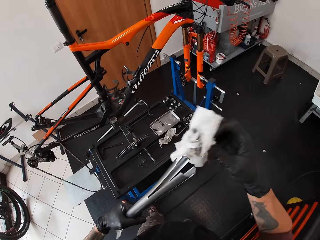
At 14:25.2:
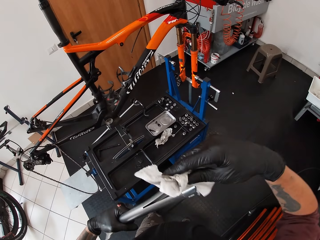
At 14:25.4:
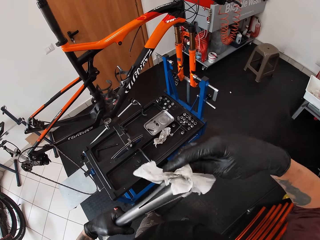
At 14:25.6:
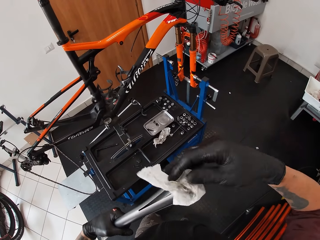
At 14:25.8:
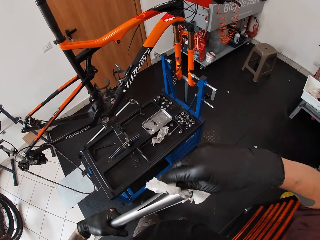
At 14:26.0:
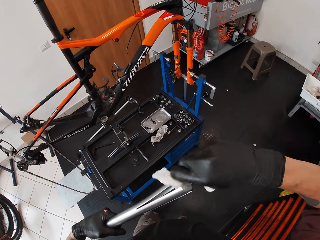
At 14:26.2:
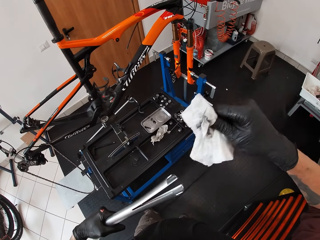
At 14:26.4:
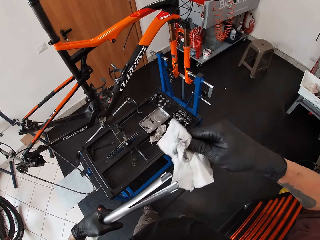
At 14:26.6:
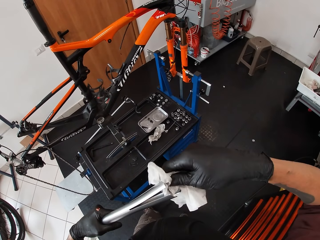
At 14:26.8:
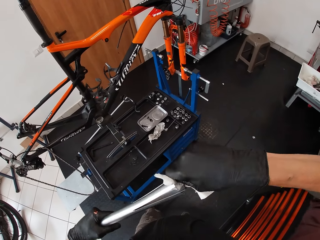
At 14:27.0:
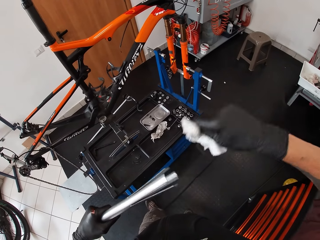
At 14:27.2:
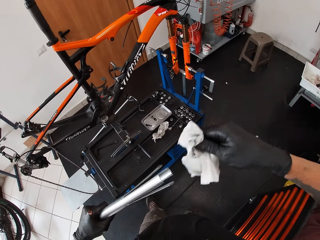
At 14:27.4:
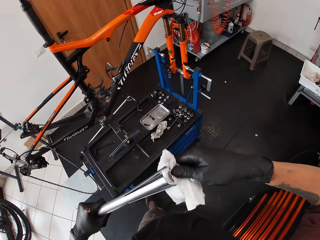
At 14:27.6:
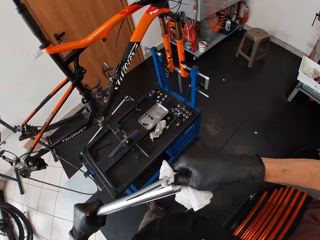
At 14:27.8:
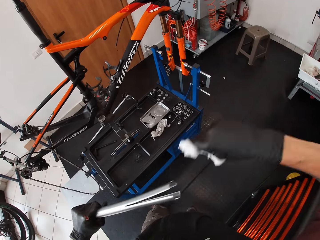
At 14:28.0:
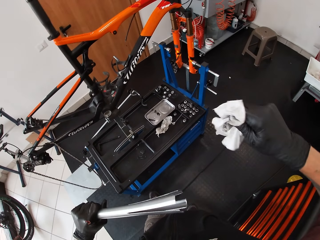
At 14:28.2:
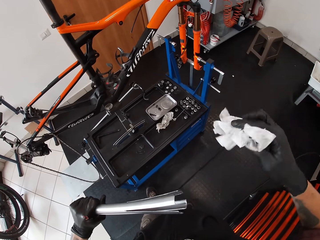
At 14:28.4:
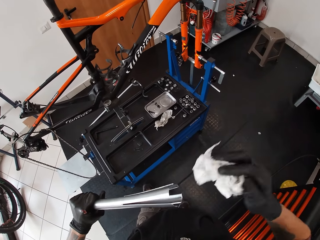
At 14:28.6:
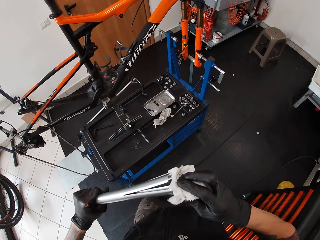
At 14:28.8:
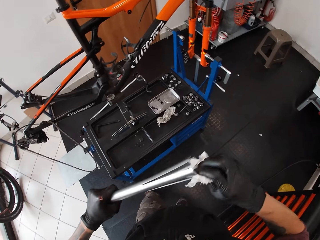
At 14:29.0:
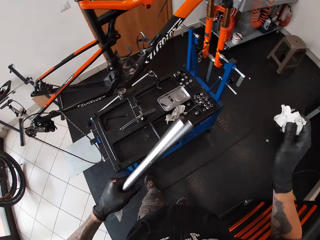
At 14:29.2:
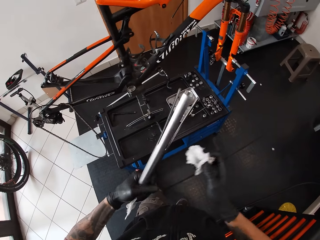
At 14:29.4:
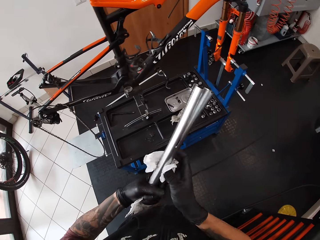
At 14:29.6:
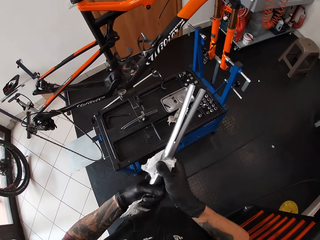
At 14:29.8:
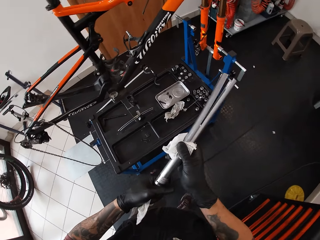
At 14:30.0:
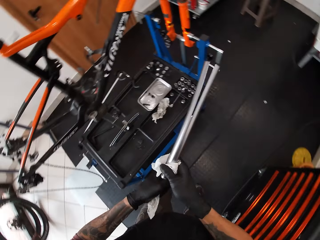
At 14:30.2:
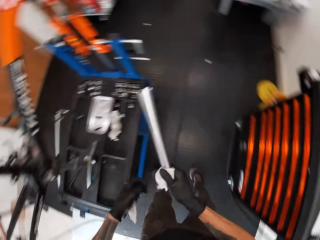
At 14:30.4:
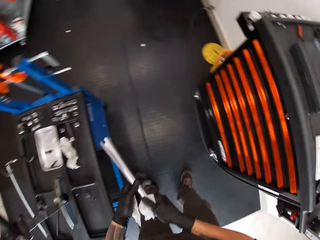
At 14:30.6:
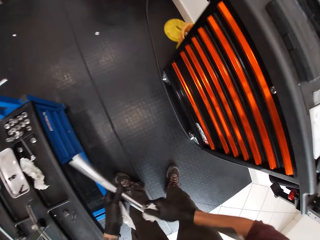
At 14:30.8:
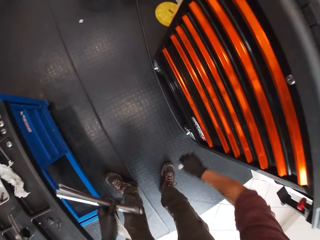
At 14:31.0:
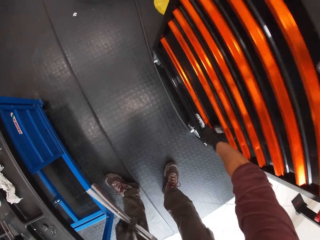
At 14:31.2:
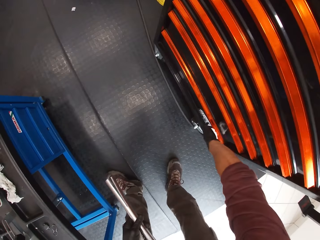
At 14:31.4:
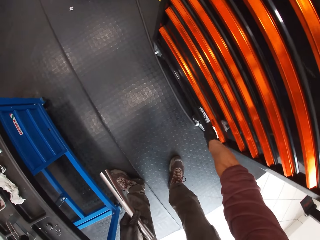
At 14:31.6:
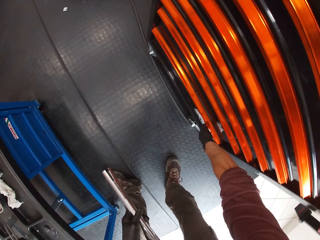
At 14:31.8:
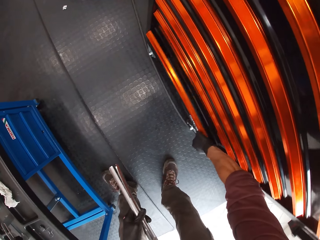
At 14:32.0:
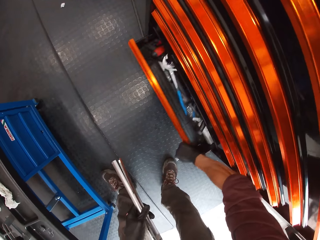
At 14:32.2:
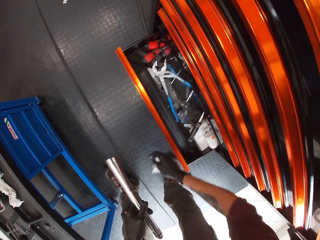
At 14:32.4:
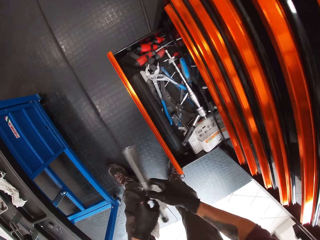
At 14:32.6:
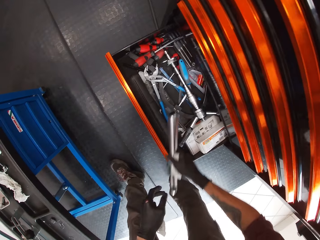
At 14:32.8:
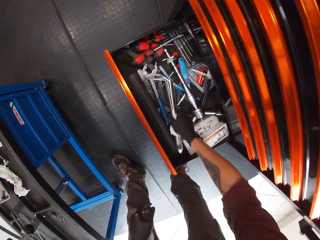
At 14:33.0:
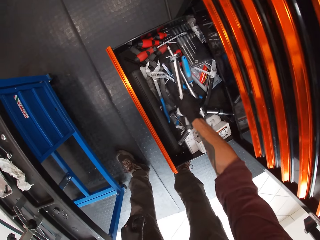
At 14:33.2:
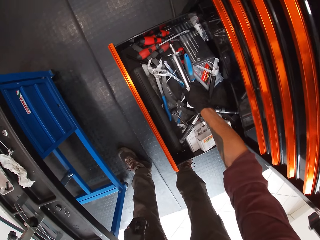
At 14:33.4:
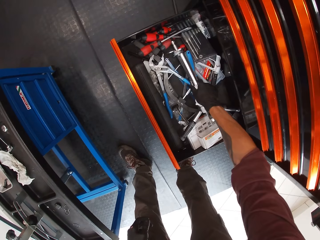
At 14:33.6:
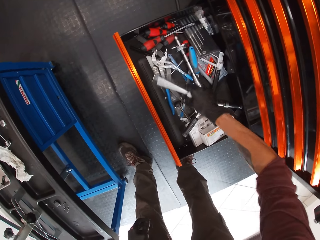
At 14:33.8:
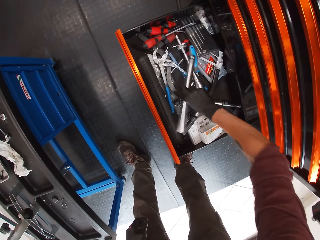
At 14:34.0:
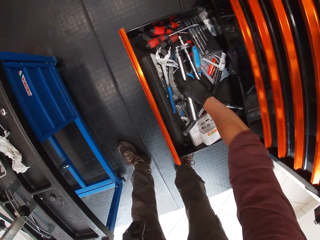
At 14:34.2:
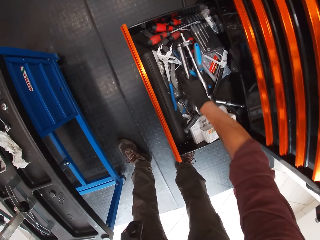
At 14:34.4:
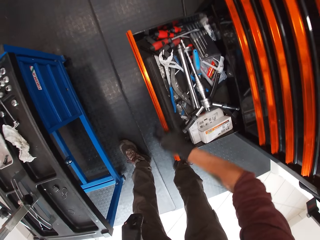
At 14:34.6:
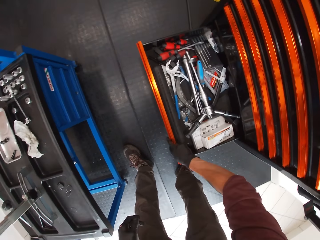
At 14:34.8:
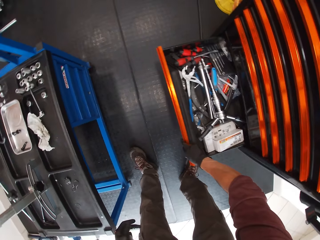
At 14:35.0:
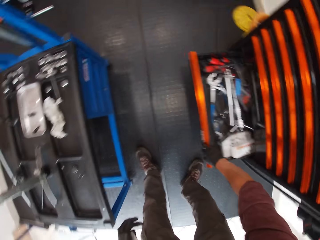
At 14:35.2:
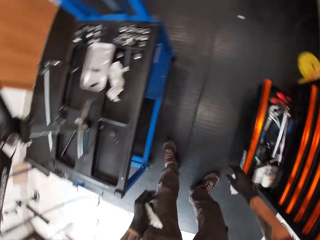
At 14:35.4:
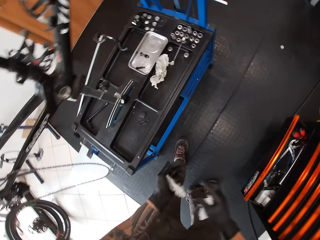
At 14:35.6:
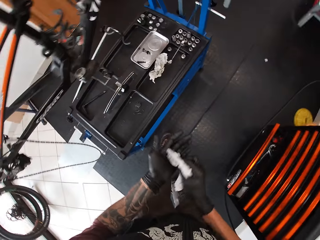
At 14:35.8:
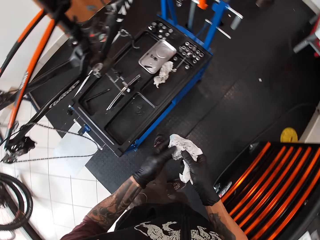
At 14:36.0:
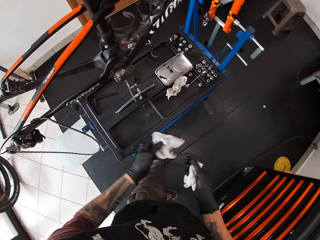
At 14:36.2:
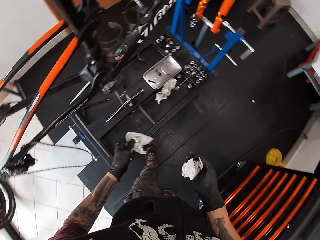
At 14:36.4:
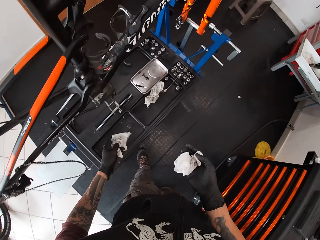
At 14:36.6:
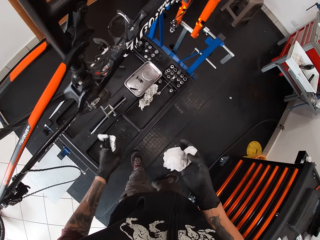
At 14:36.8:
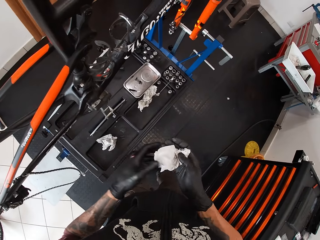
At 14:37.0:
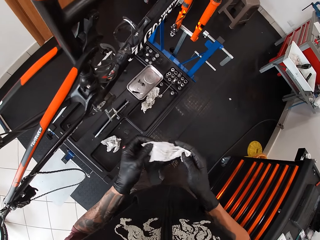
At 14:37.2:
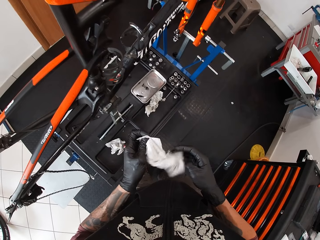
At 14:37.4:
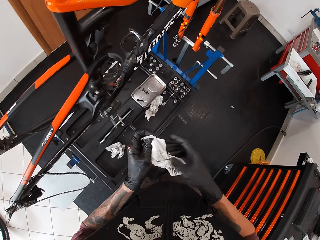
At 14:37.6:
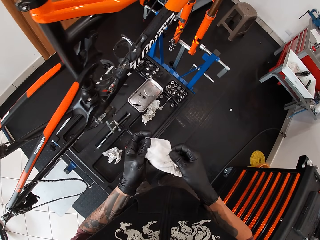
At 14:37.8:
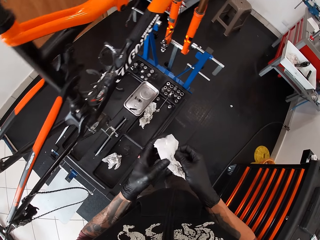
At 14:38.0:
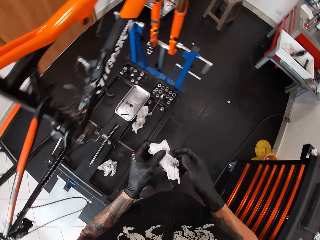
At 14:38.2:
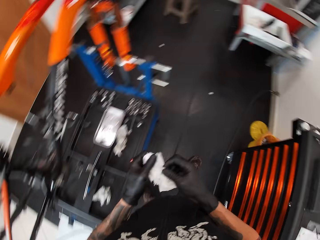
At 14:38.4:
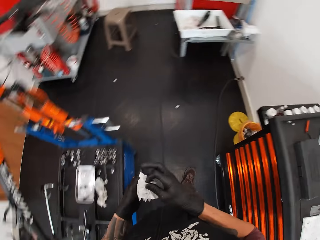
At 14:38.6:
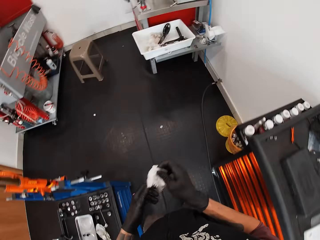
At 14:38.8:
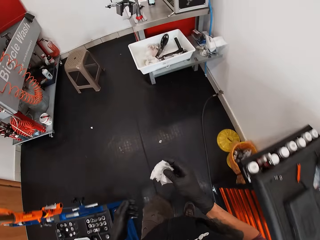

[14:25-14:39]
The camera wearer passes the suspension fork or metal from his right gloved hand to his left gloved hand. He opens a tool stand drawer with his right gloved hand. He passes the suspension fork from his left gloved hand to his right gloved hand. He drops the suspension fork in the drawer with his right gloved hand. He turns the metal in the drawer. He closes the drawer with his right gloved hand. He passes the tissue from his left gloved hand to his right gloved hand. He passes the tissue from his right gloved hand to his left gloved hand. He drops the tissue on the tool tray with his left gloved hand. He holds the tissue with both gloved hands. He stretches the paper wipe left in his hands.

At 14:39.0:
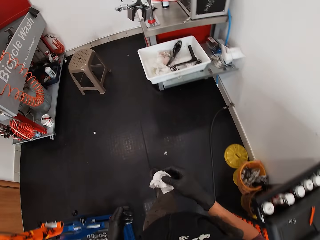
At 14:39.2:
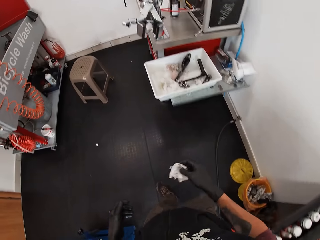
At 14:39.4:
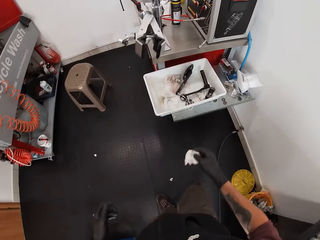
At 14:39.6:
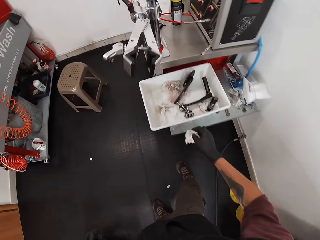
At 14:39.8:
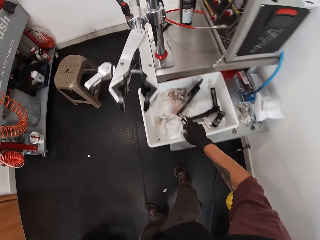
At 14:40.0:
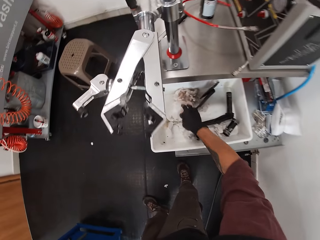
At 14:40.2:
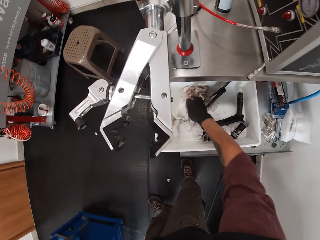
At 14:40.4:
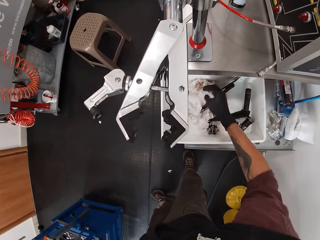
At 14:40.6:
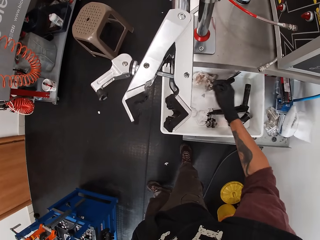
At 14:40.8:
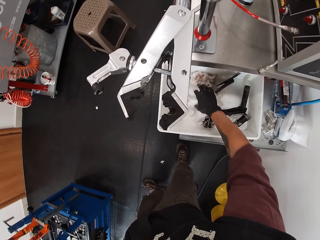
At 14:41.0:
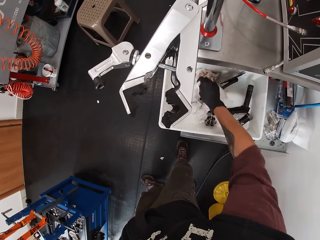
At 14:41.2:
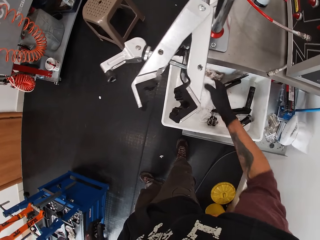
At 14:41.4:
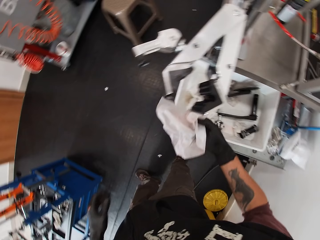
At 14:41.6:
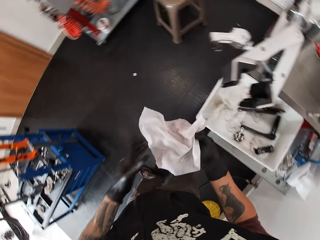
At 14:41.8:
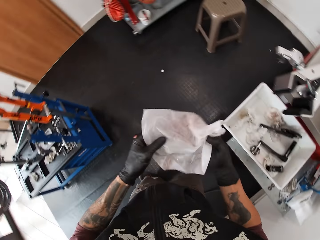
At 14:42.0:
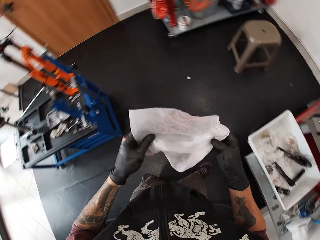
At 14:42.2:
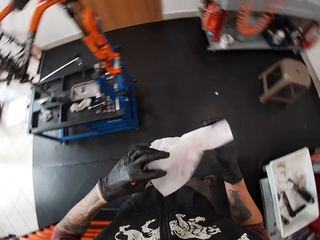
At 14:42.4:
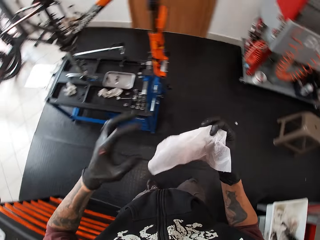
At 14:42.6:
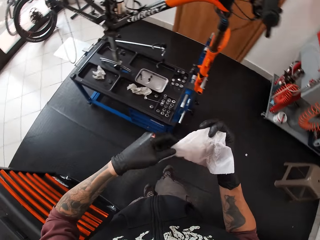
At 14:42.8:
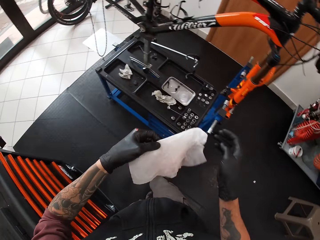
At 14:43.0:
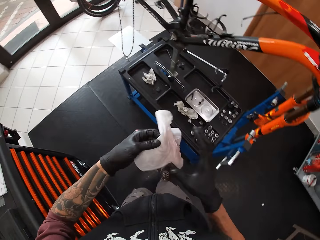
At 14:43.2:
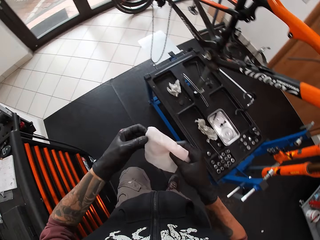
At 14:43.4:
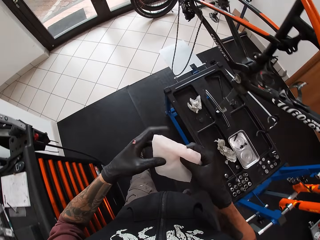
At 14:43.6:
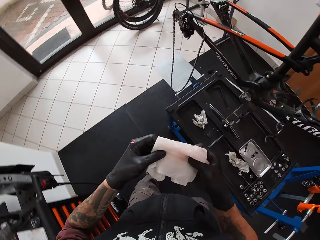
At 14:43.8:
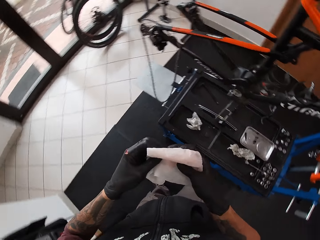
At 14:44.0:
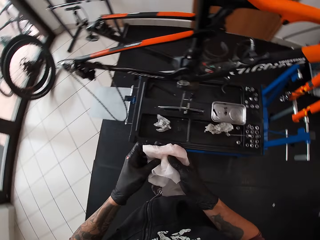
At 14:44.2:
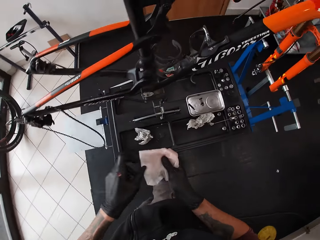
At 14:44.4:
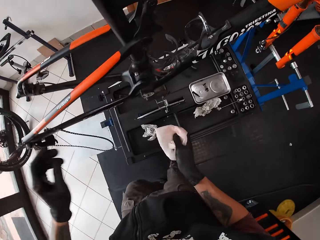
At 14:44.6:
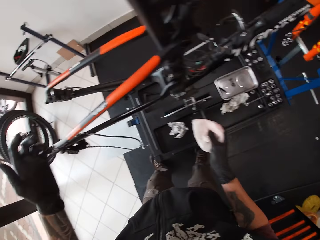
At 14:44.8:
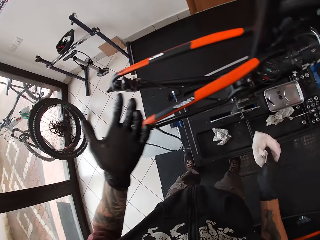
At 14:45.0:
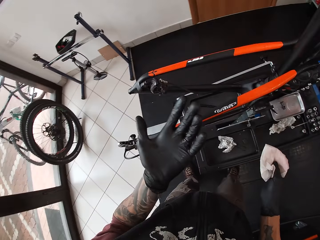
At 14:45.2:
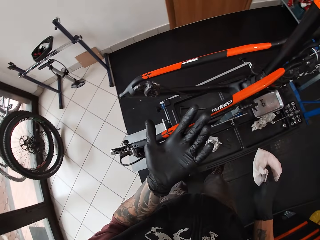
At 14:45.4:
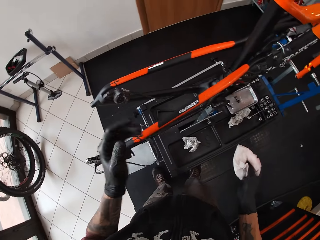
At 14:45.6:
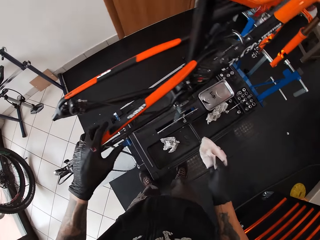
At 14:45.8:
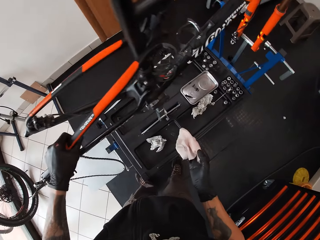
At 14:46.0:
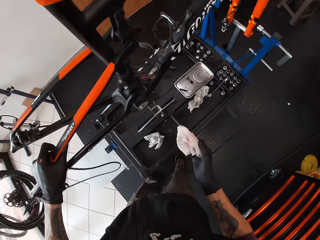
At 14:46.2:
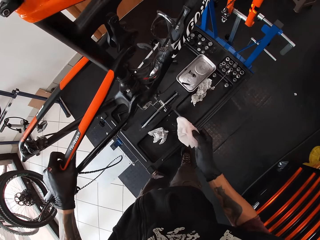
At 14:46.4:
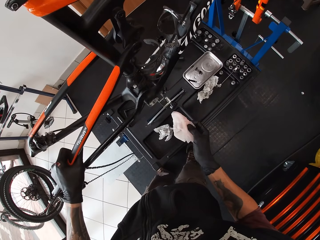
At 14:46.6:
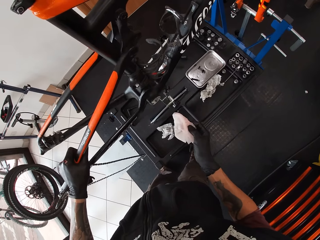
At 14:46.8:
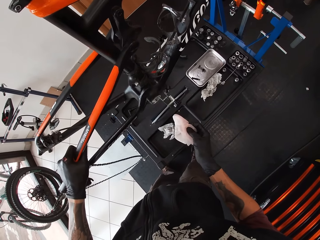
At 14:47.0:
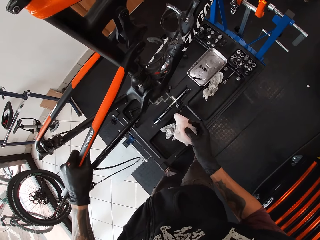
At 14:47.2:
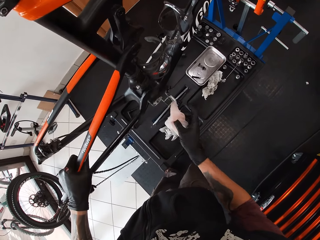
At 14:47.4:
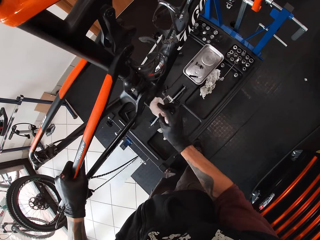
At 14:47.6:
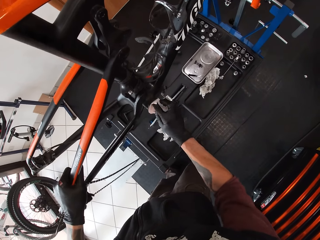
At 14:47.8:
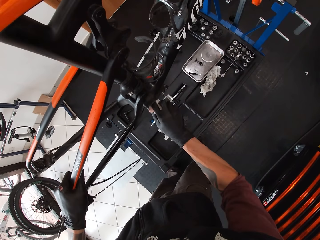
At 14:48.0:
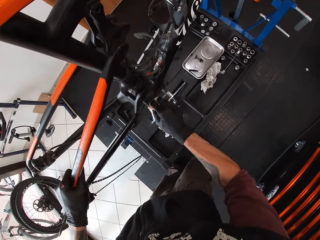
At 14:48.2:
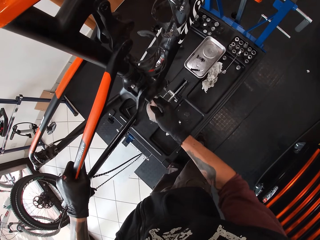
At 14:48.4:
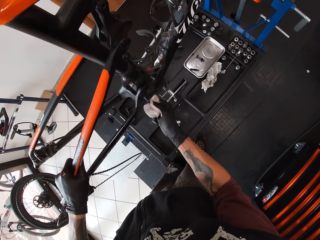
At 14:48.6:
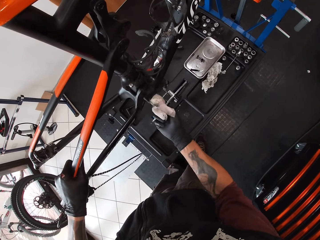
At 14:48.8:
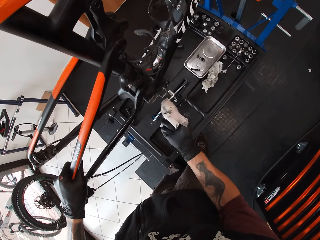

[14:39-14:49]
The camera wearer folds a paper wipe on his way in the room. He drops the tissue on the plastic container with his right gloved hand. He picks up a tissue from the plastic container with his right gloved hand. He folds the tissue with both gloved hands on his way to a bicycle on the tool stand. He stares at his left hand glove beside the bicycle on the stand. He holds a seat stay of the bicycle with his left gloved hand. He adjusts the bicycle on the stand. He cleans a crank arm of the bicycle with the tissue on his right gloved hand.
